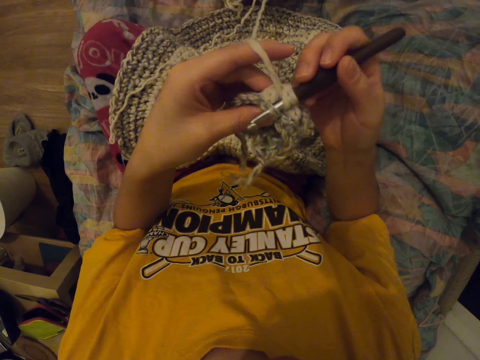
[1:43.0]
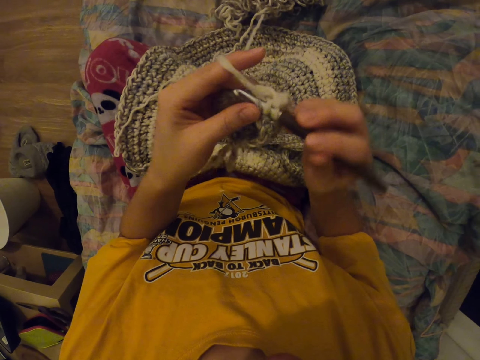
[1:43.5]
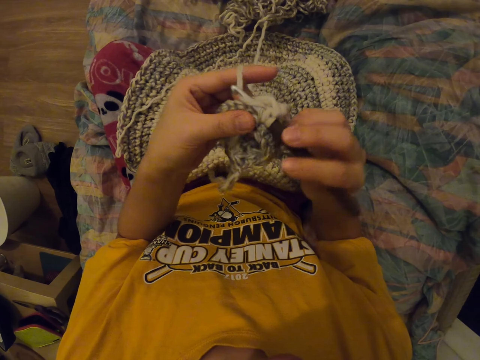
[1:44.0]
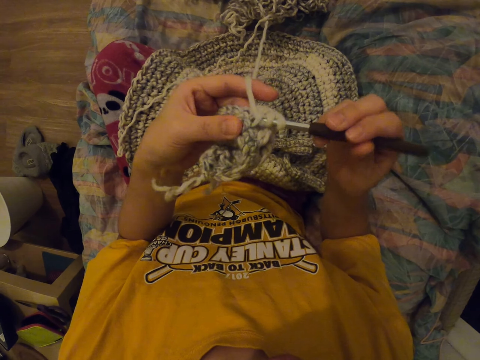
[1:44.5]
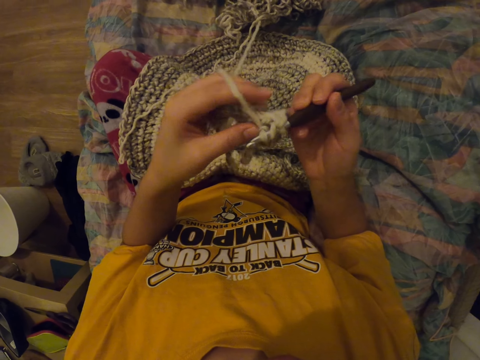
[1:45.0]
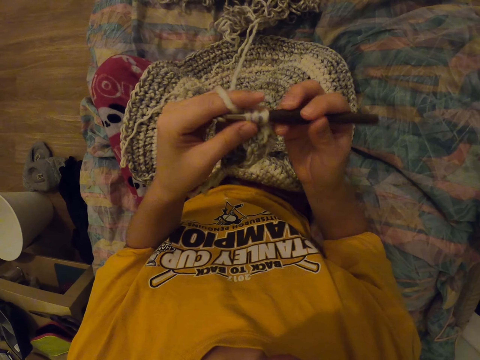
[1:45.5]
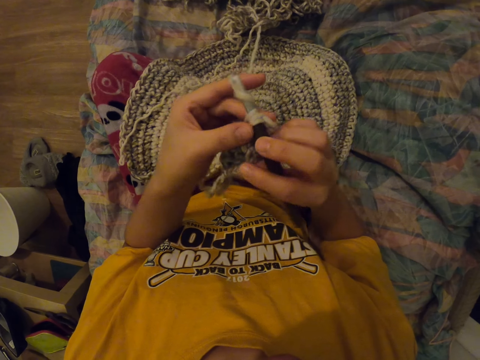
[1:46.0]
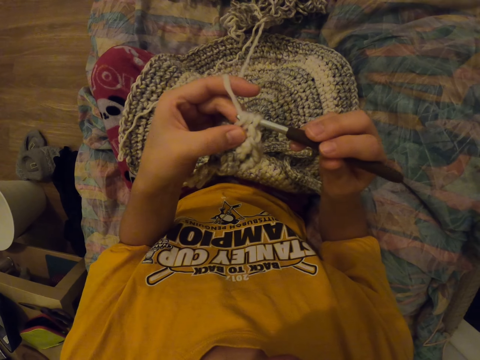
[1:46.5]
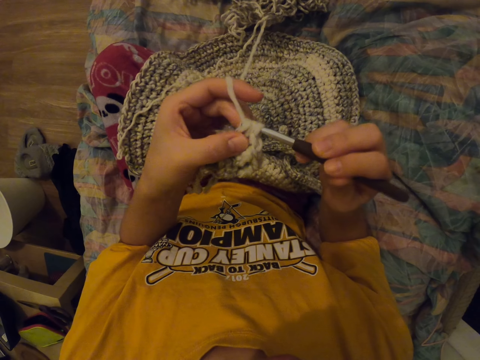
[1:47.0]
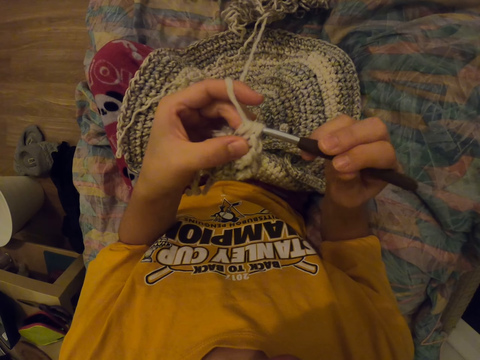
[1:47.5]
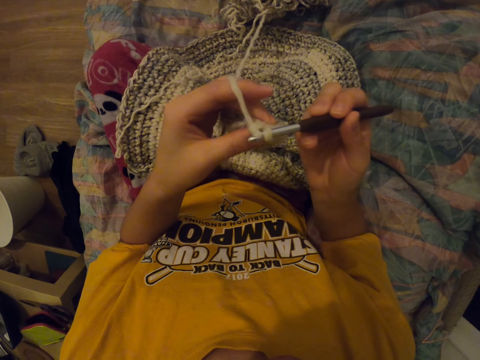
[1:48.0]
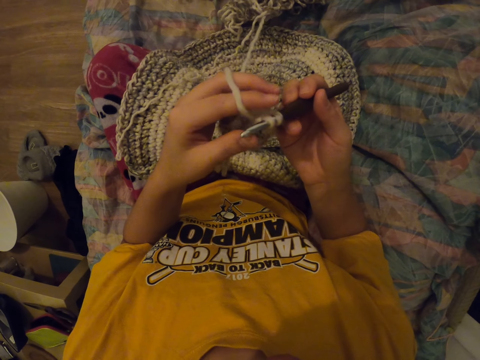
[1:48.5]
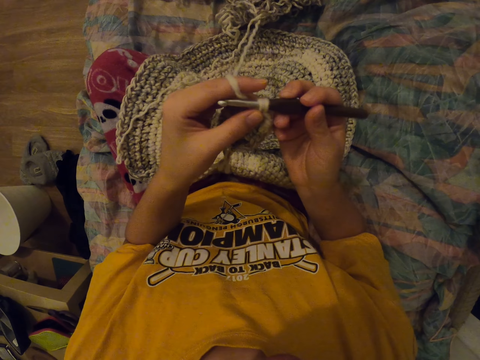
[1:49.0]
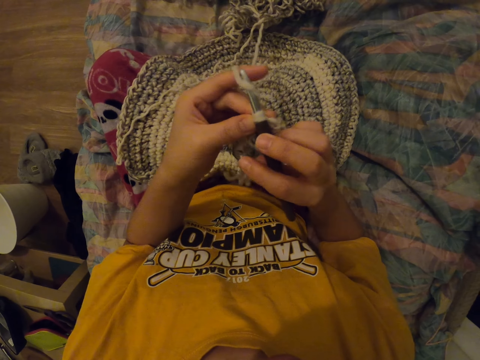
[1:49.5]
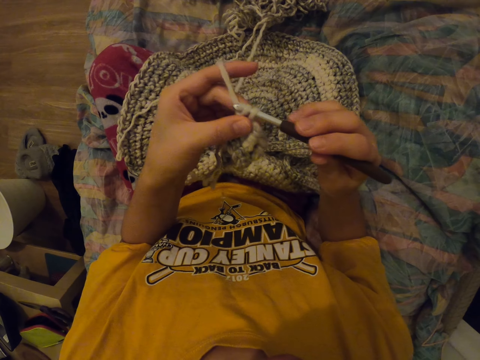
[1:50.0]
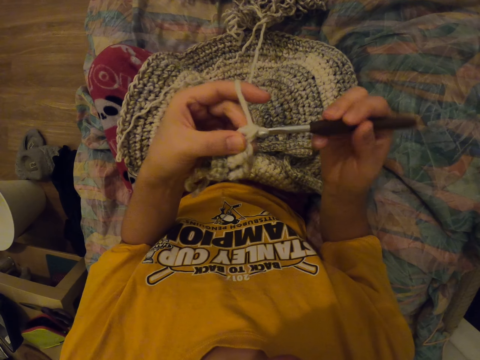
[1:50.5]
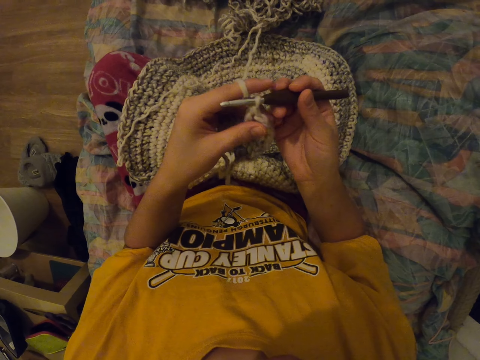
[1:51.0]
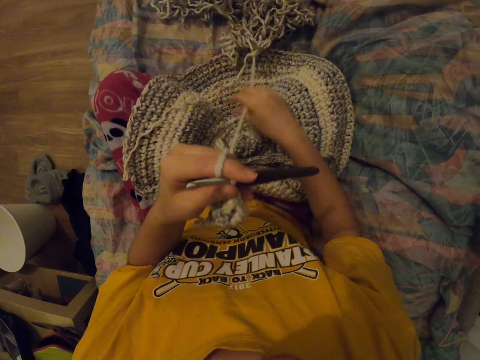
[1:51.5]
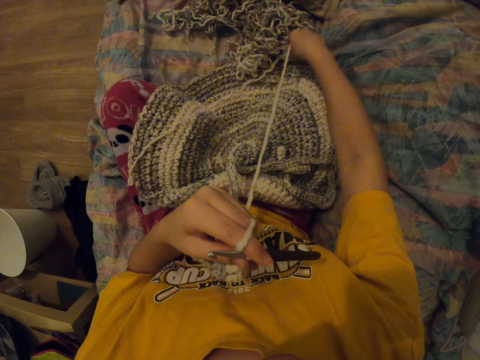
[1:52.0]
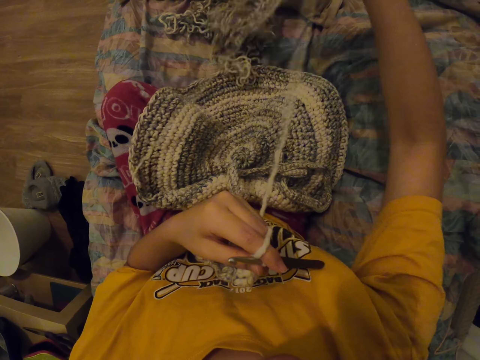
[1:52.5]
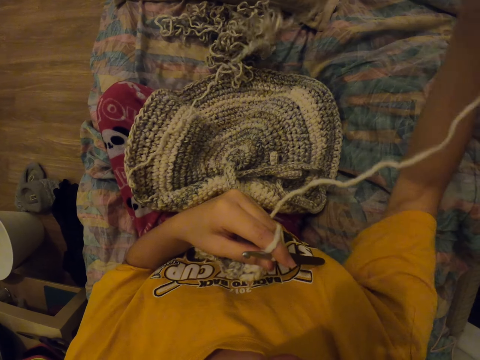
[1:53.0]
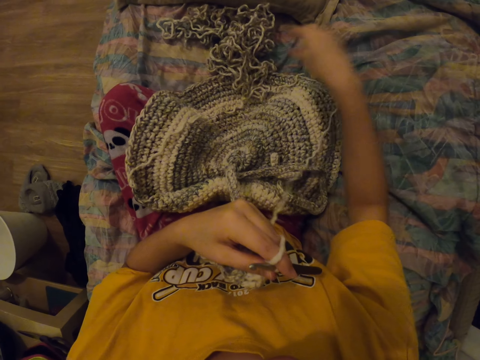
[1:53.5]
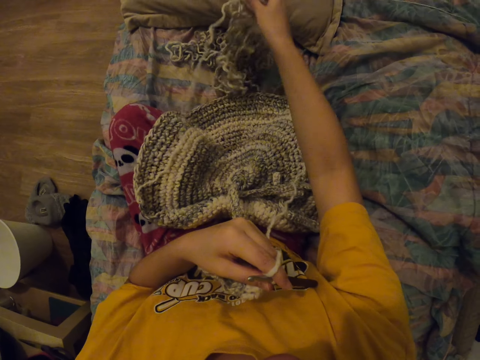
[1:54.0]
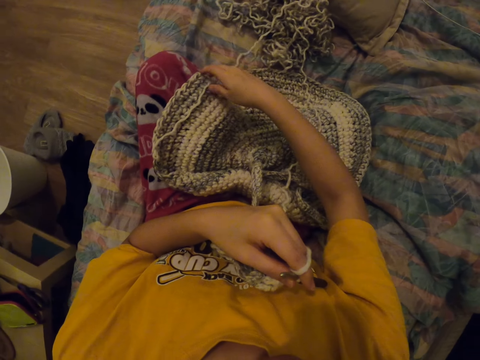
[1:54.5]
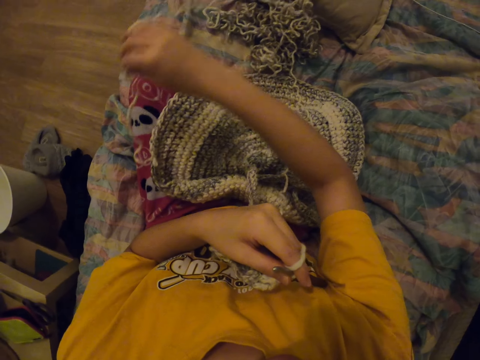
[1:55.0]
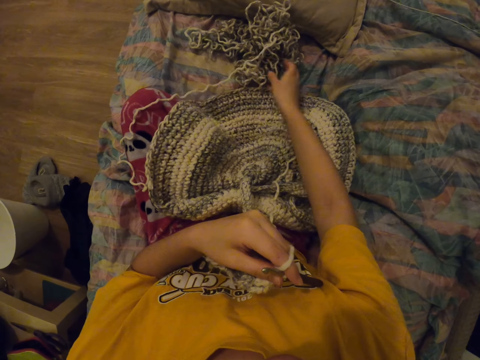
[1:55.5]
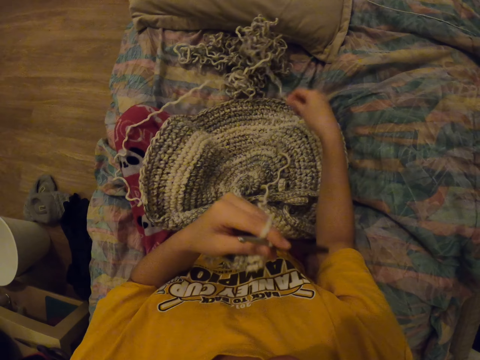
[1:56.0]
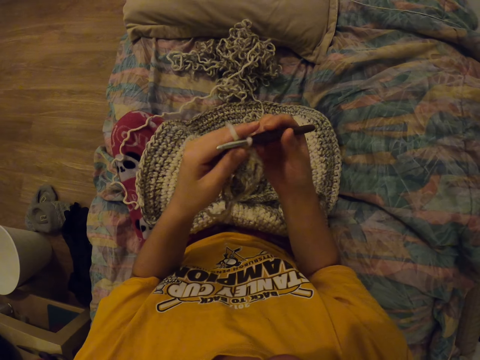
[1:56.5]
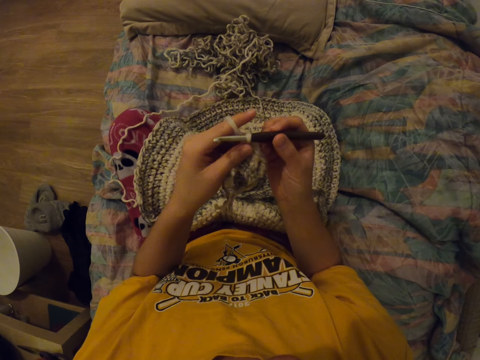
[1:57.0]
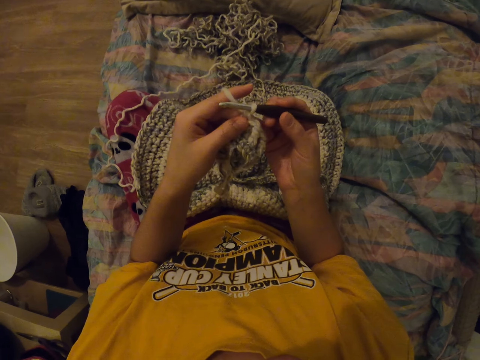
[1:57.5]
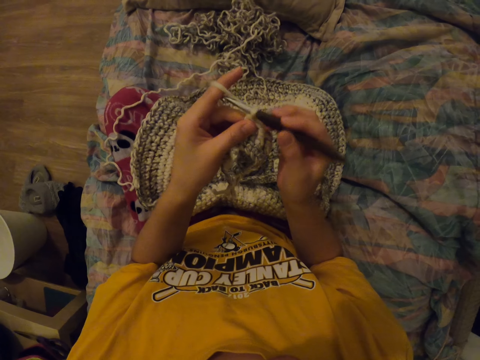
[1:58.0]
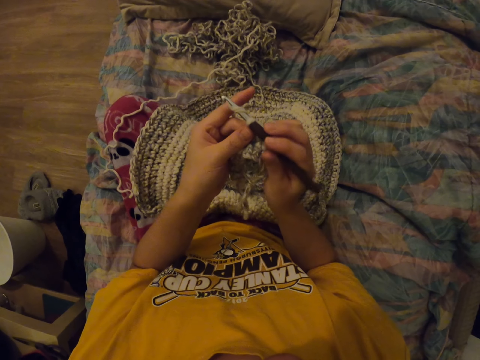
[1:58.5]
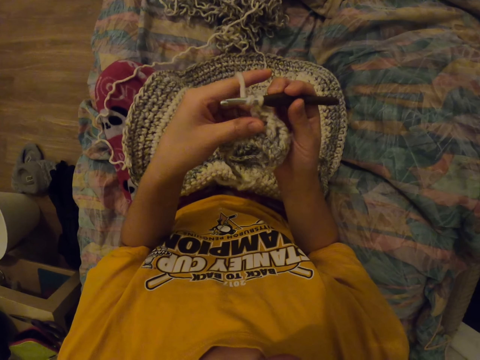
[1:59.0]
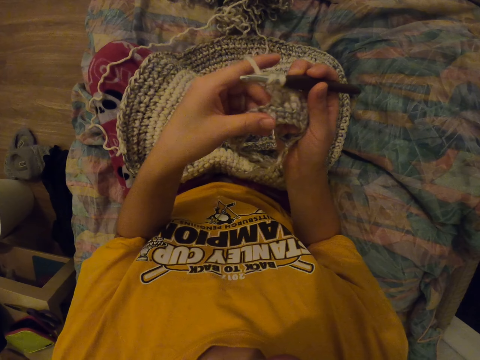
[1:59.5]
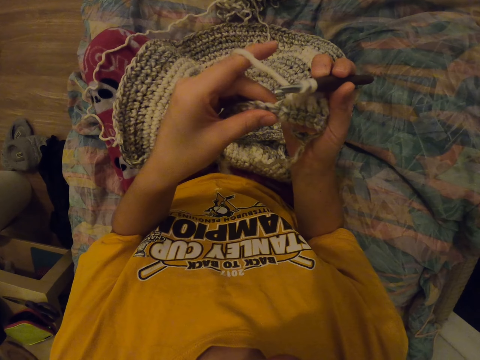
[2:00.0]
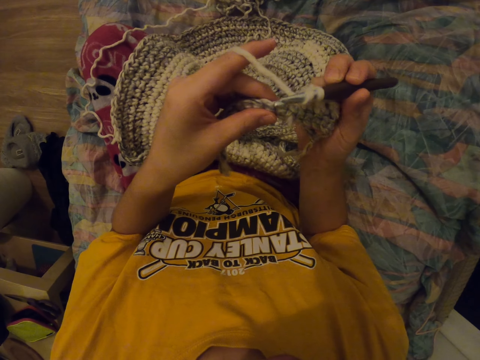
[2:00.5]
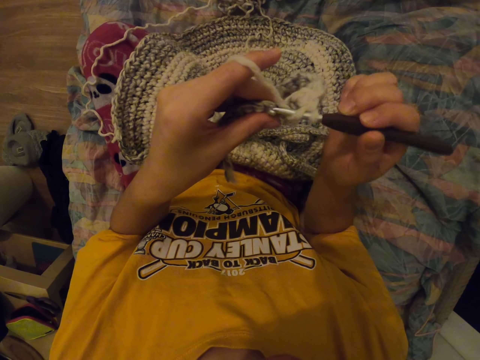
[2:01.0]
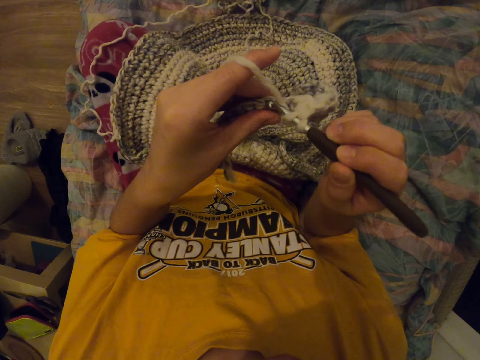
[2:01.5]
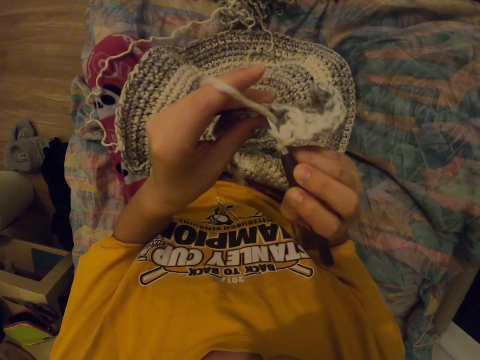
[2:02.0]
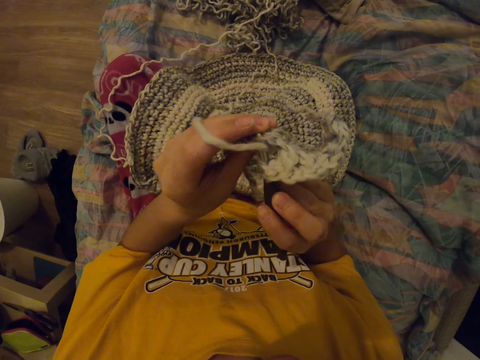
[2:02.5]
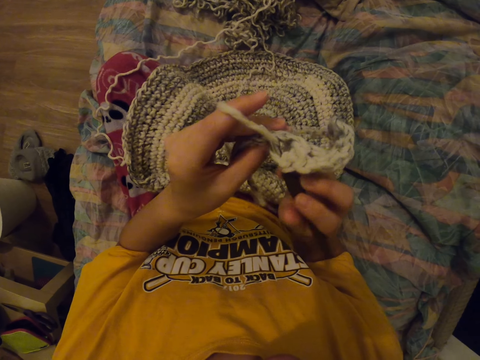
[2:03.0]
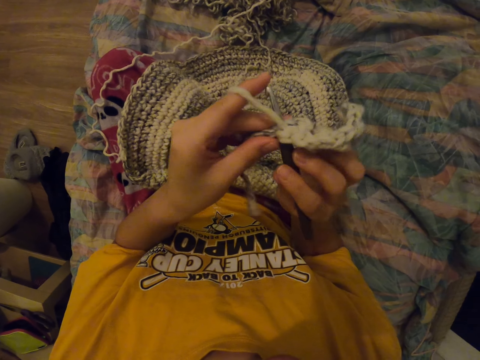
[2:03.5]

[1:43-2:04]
The camera wearer pulls the yarn. They hold the crochet hook and knit a cloth with a needle.

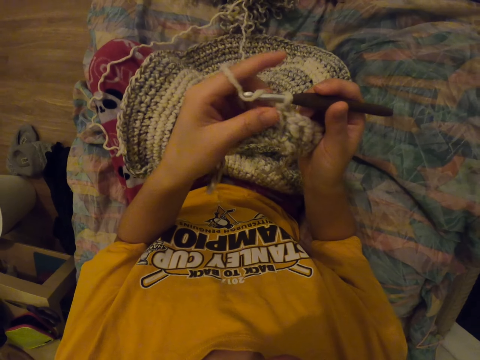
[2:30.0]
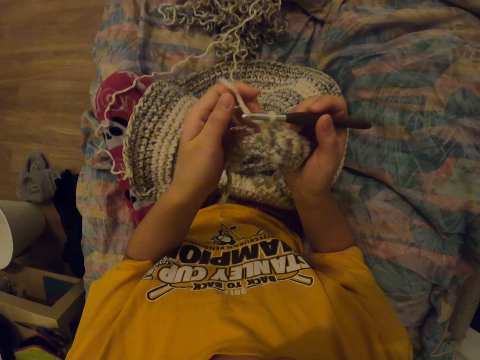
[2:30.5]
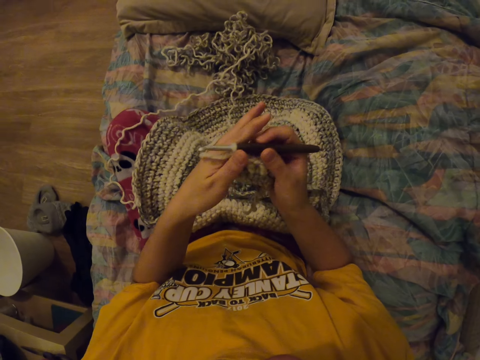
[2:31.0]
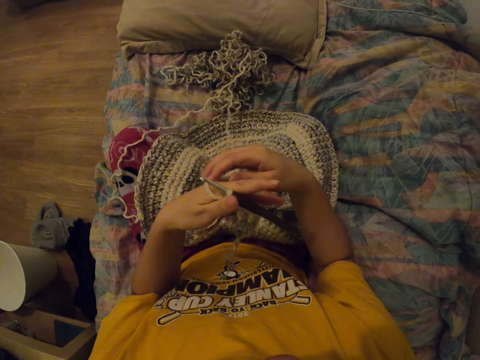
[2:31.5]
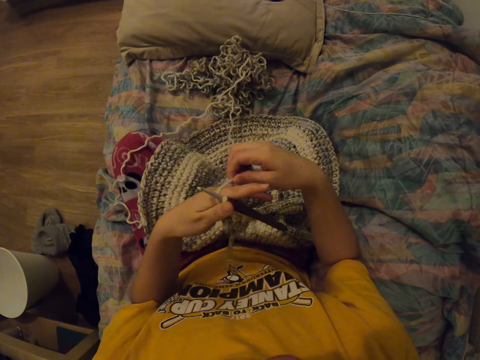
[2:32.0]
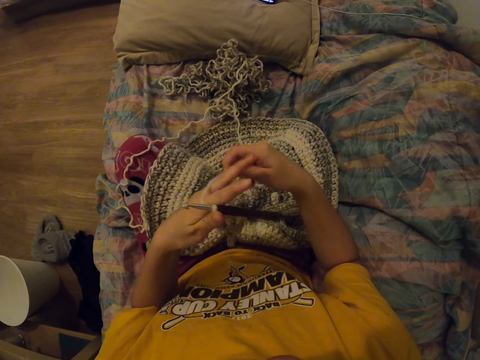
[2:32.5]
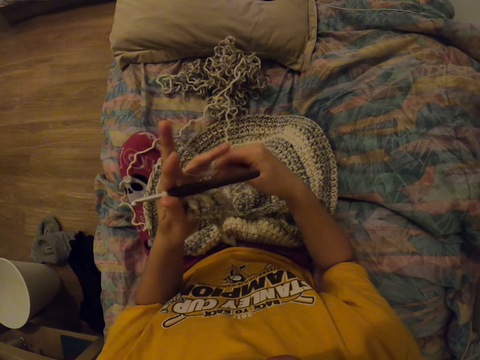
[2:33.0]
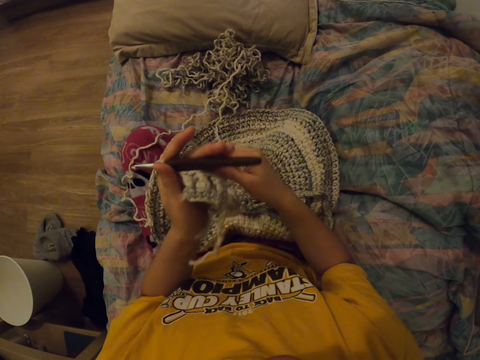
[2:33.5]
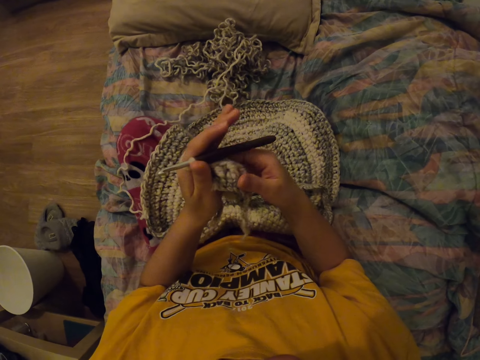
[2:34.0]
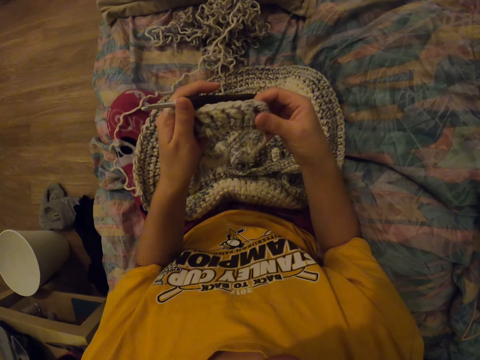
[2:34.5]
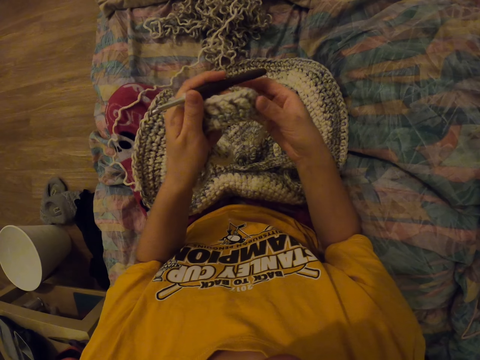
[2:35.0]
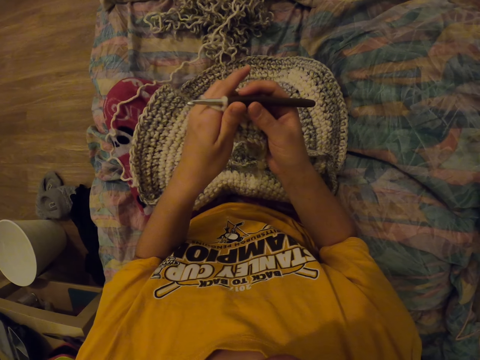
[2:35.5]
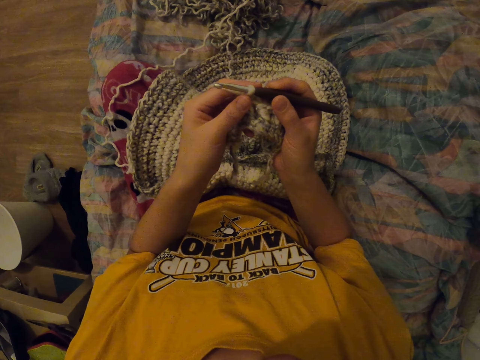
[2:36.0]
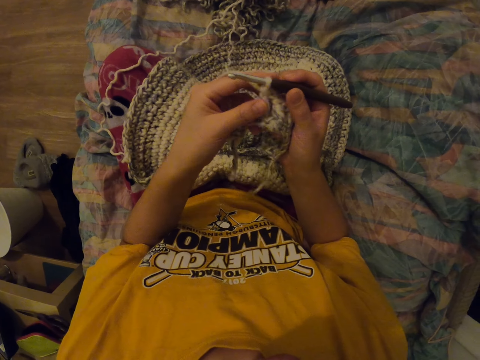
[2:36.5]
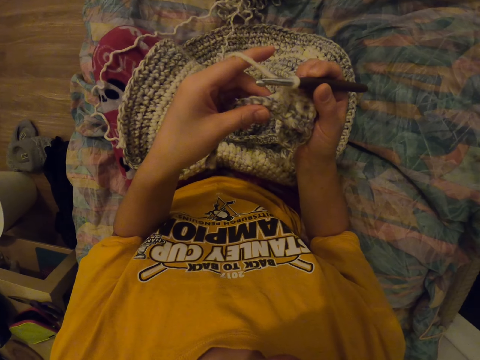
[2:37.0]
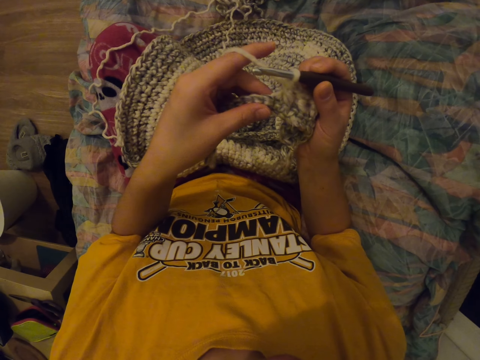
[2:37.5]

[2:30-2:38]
The camera wearer holds the yarn in place. She rolls the thread on her hand. She holds the cloth and touches the fabric. She holds the crochet hook and knits with a needle.
